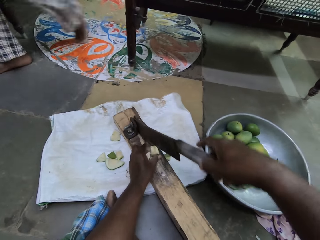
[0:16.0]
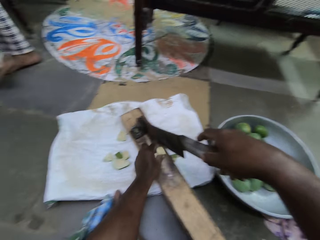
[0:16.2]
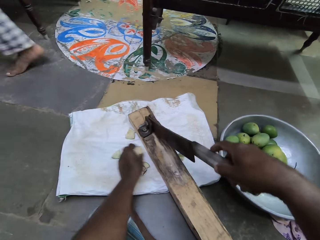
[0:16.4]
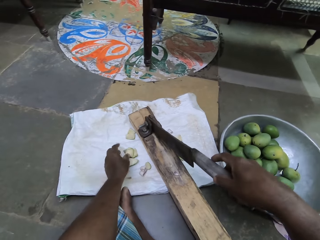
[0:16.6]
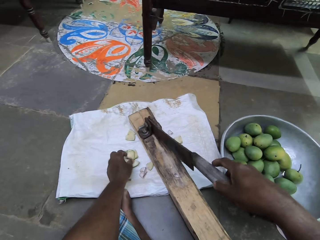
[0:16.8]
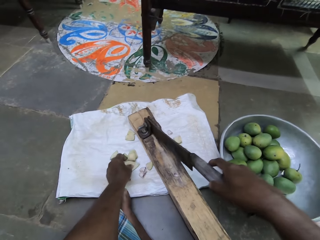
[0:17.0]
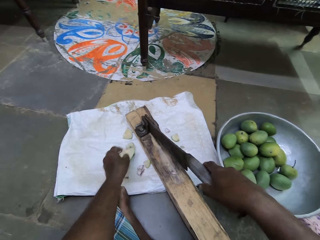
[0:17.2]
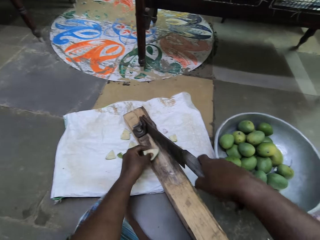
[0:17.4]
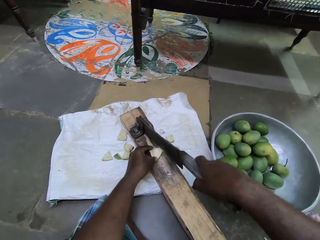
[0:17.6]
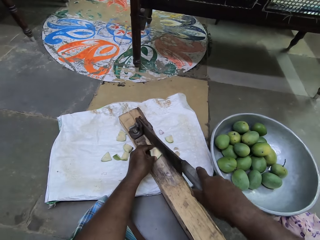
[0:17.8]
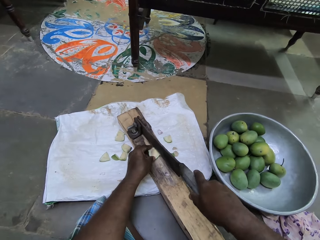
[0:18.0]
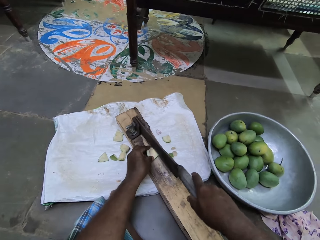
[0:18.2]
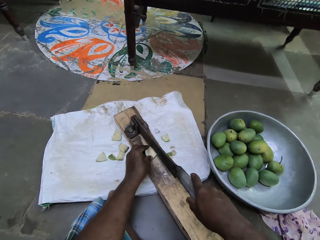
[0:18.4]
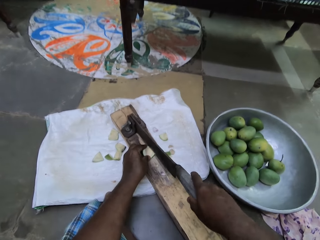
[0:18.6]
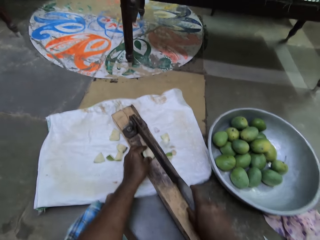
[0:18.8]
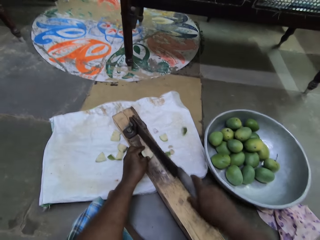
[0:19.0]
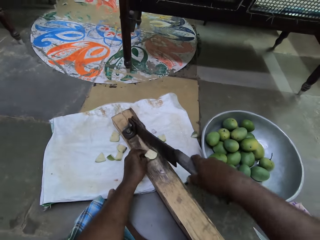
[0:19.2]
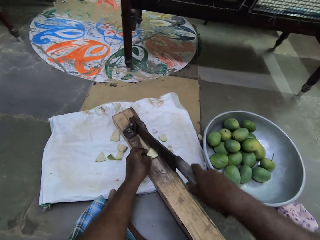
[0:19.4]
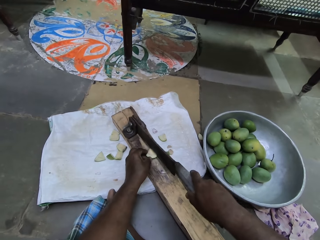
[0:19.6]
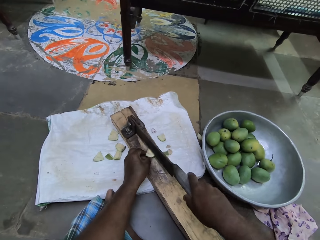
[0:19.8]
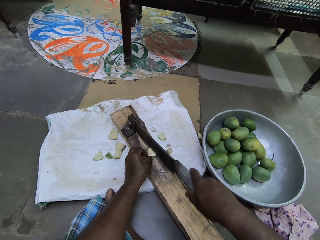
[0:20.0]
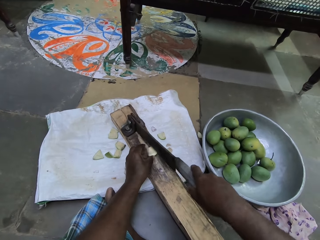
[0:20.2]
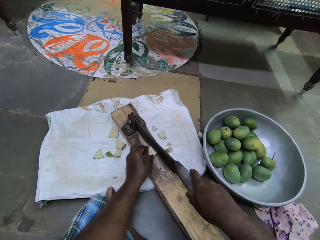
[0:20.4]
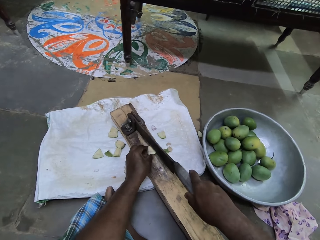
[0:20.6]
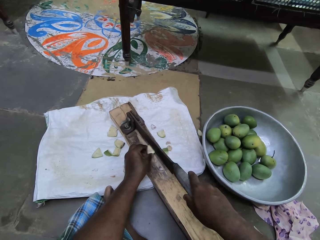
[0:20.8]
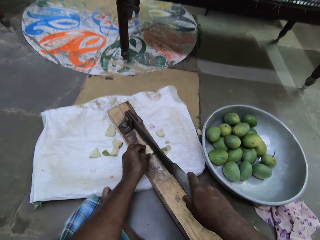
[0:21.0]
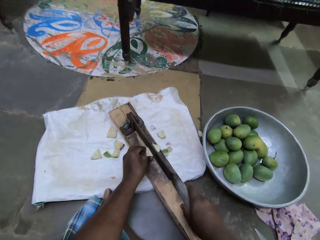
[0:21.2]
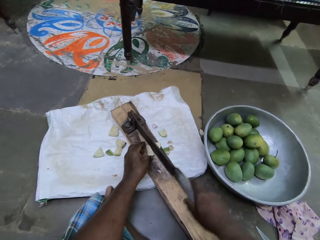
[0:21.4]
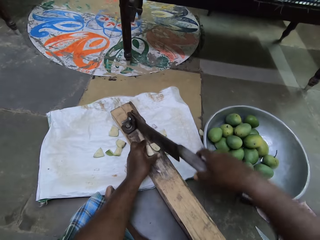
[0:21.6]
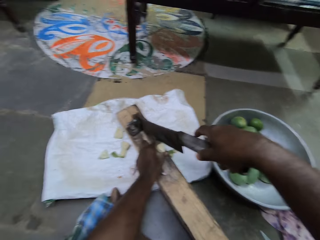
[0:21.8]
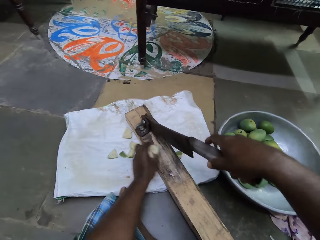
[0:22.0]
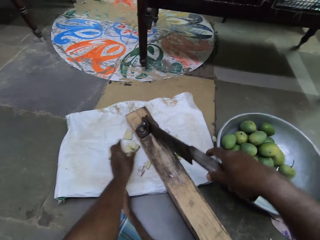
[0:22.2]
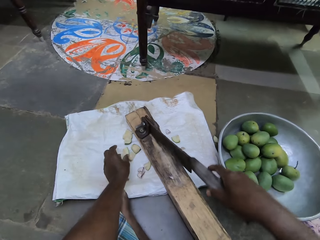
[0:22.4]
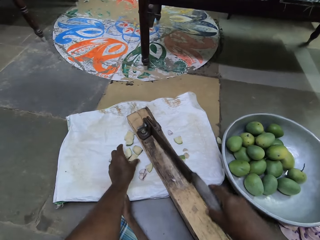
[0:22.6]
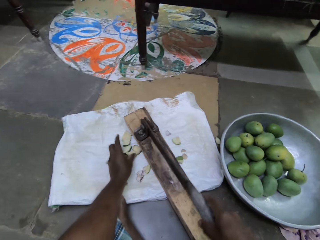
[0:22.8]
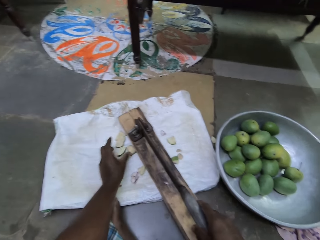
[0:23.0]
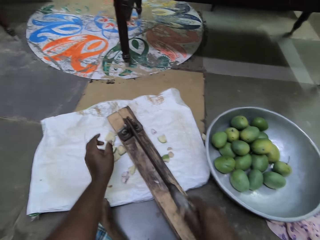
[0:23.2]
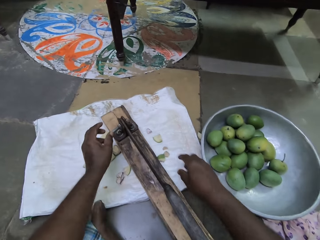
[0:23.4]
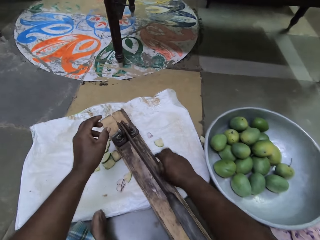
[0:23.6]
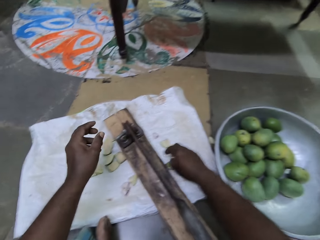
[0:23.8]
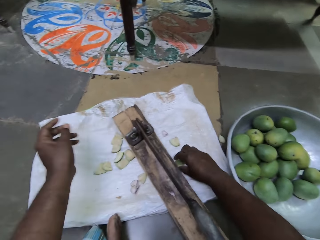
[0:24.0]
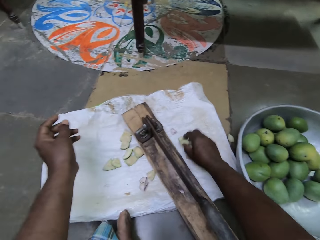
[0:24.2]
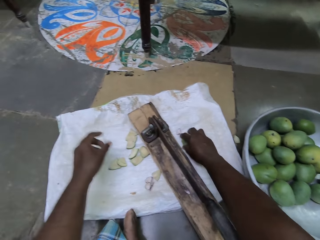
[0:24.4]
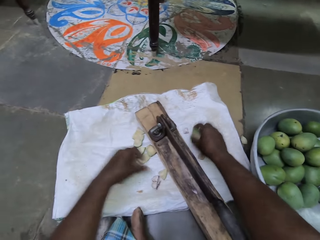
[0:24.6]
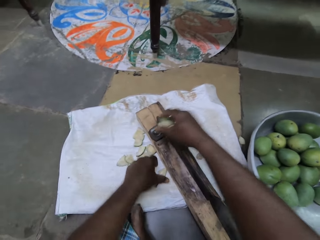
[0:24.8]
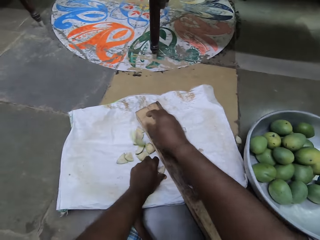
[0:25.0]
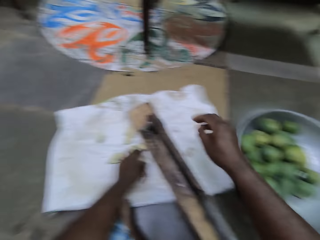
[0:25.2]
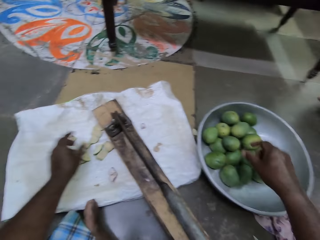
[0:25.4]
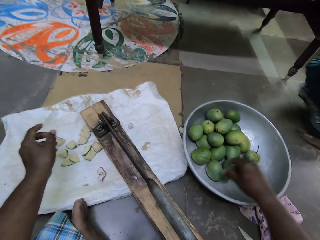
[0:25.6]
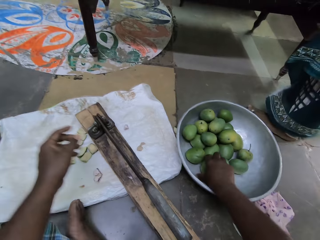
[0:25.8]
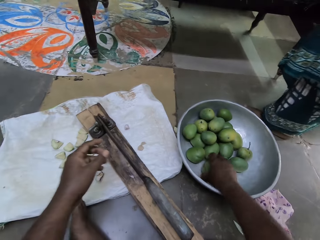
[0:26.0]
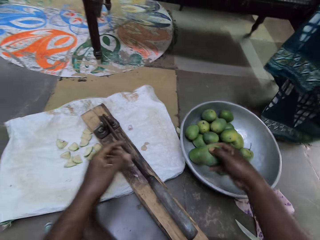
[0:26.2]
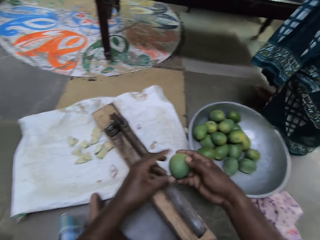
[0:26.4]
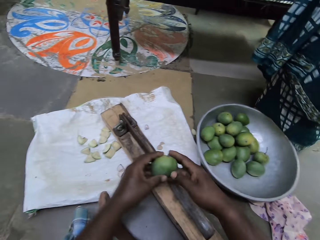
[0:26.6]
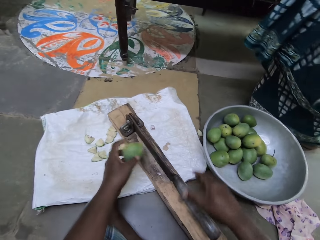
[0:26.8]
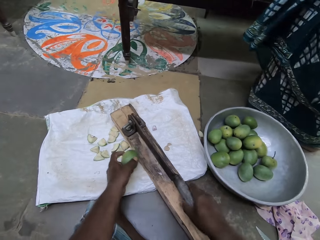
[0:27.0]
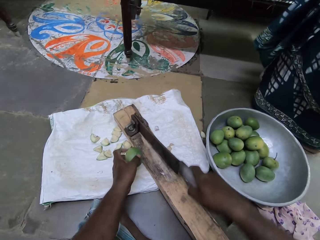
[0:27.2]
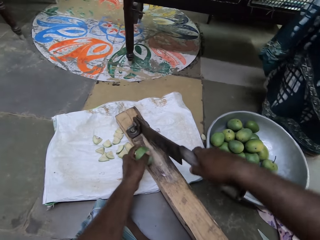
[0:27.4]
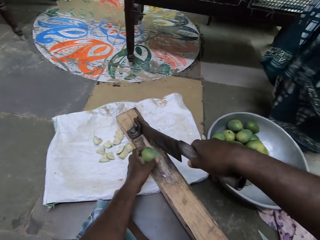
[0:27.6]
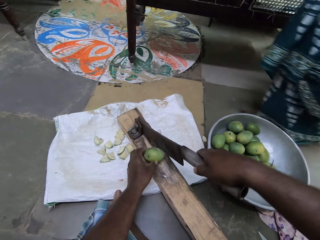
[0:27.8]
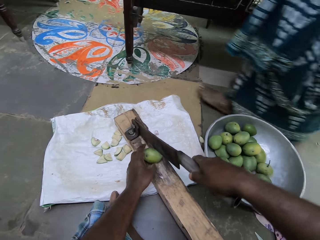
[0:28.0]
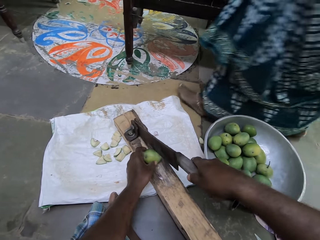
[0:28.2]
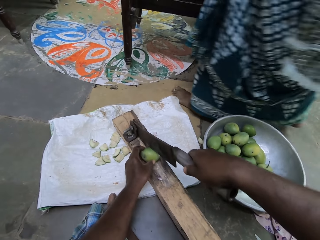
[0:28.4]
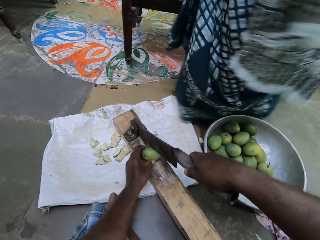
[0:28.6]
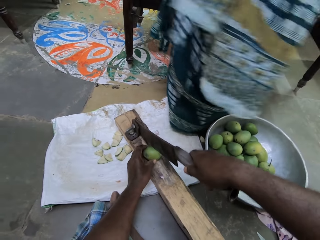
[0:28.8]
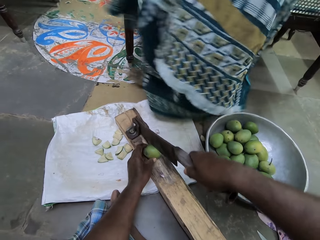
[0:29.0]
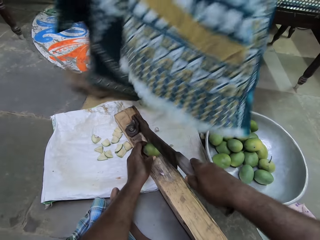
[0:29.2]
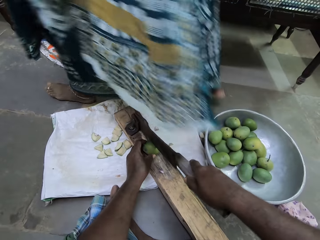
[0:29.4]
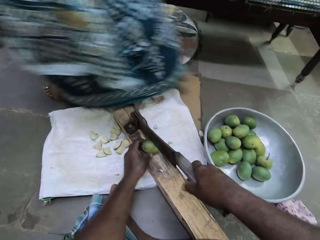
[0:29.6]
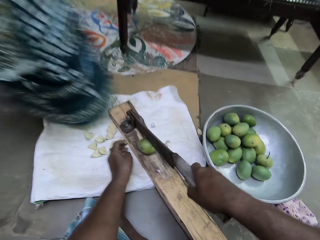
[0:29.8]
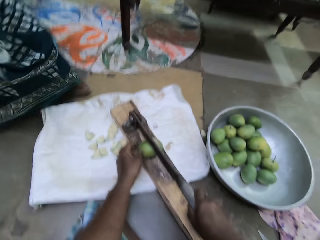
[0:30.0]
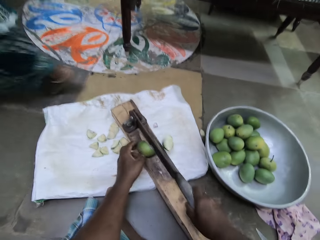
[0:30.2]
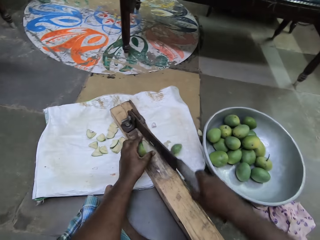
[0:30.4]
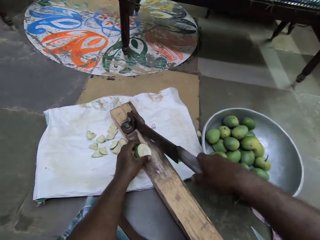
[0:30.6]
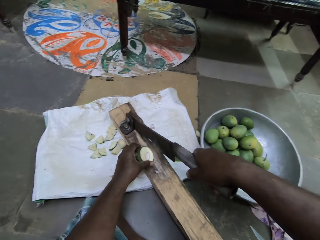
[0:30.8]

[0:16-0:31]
The camera wearer picks a cut mango with his left hand from the sack underneath the laminate floor cutter. He places the cut mango in his left hand on the base of the laminate floor cutter. He cuts the piece of mango with the laminate floor cutter in his right hand. He removes cut pieces of mangoes from the laminate floor cutter with his left hand. He assembles the fruit pieces. He moves the cut pieces on the sack underneath the laminate floor cutter with his right hand. A woman walks past the camera wearer. The camera wearer picks a mango from a bowl on the ground with his right hand. He passes the mango in his right hand to his left hand. He places his right hand on the laminate floor cutter. He places the mango in his left hand on the base of the laminate floor cutter. He cuts the mango with the laminate floor cutter in his right hand.

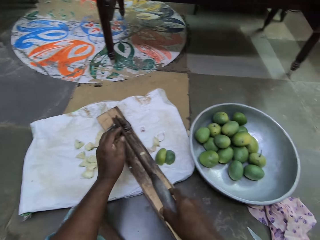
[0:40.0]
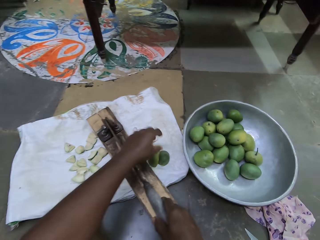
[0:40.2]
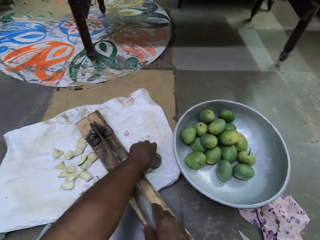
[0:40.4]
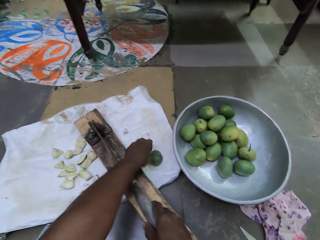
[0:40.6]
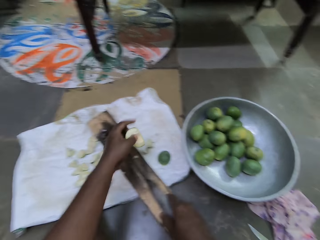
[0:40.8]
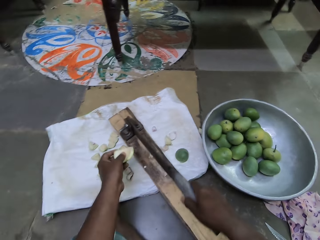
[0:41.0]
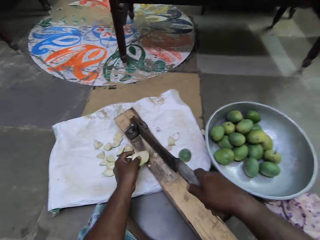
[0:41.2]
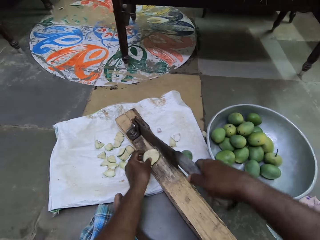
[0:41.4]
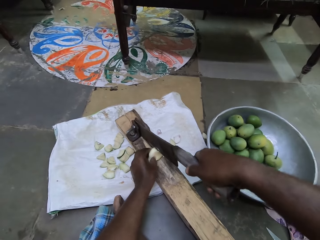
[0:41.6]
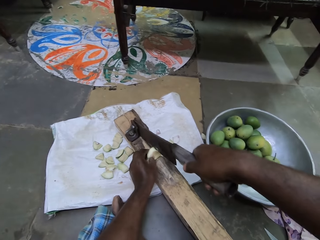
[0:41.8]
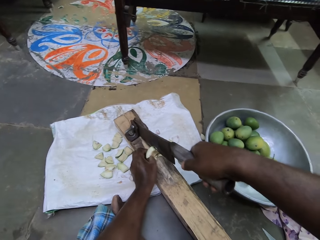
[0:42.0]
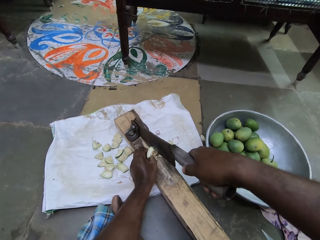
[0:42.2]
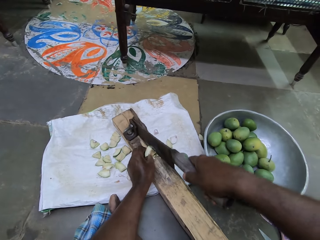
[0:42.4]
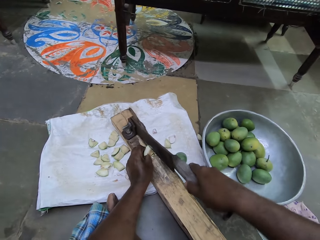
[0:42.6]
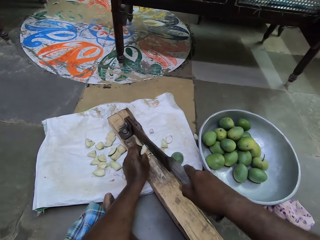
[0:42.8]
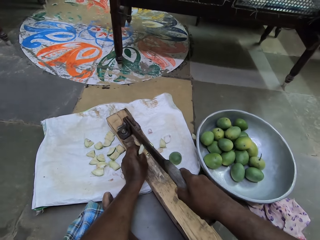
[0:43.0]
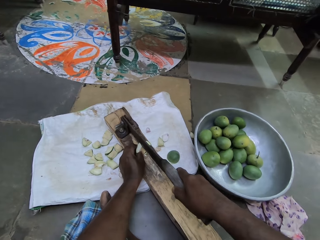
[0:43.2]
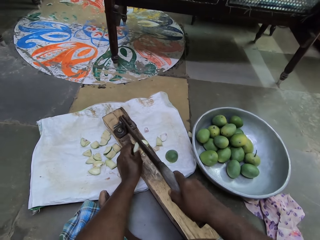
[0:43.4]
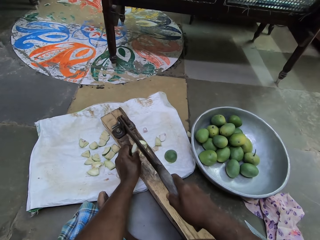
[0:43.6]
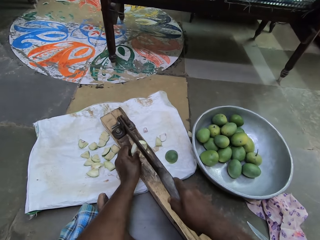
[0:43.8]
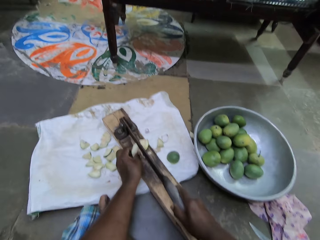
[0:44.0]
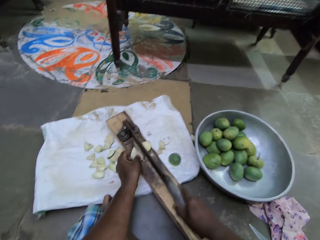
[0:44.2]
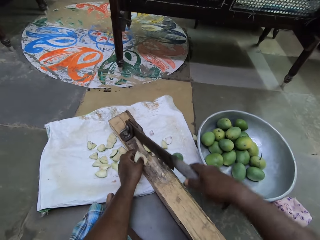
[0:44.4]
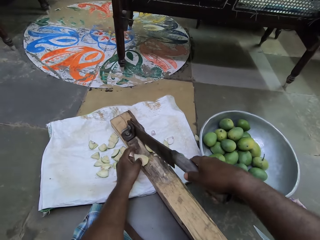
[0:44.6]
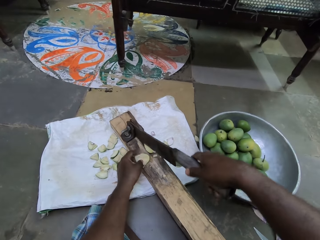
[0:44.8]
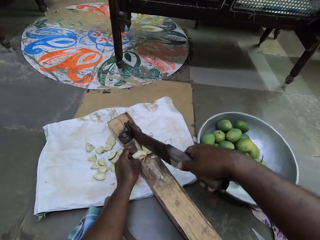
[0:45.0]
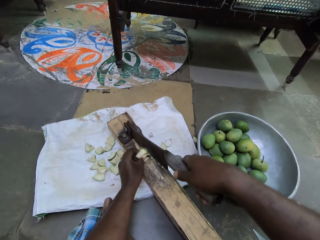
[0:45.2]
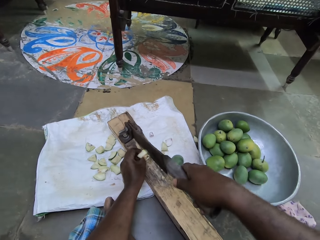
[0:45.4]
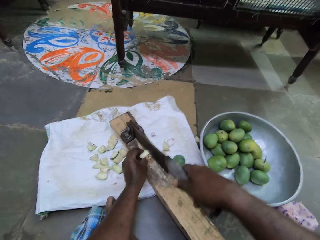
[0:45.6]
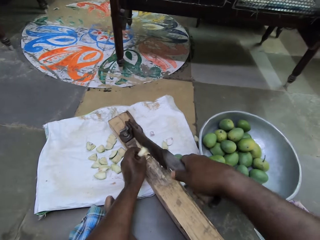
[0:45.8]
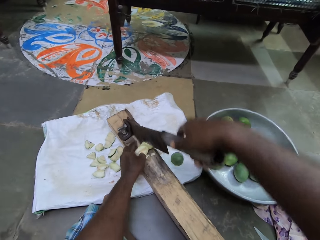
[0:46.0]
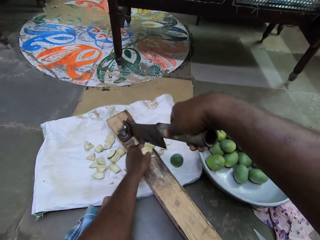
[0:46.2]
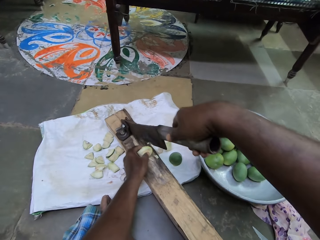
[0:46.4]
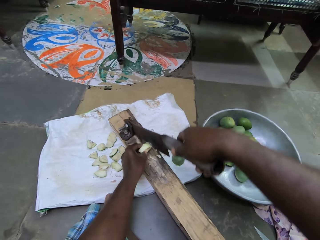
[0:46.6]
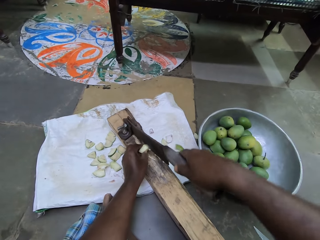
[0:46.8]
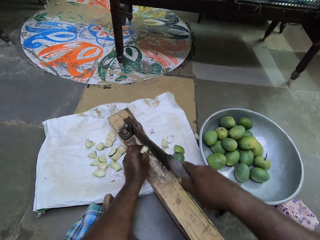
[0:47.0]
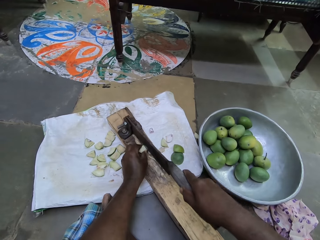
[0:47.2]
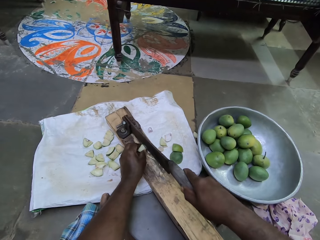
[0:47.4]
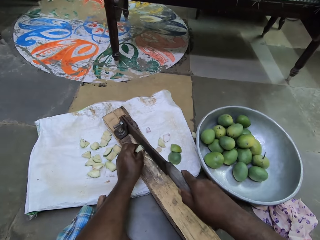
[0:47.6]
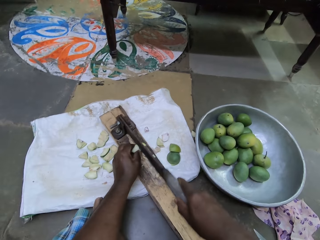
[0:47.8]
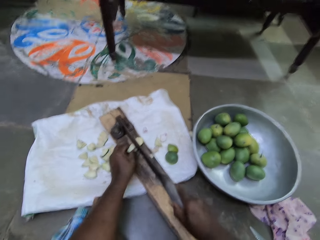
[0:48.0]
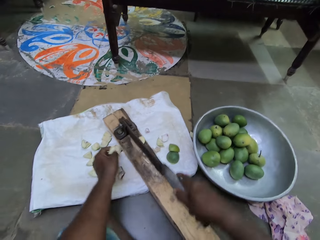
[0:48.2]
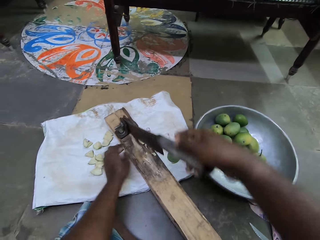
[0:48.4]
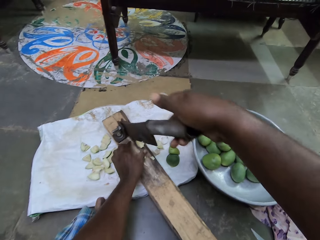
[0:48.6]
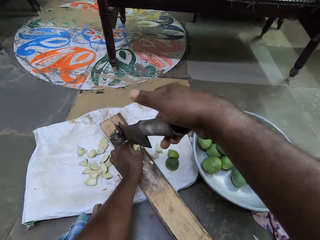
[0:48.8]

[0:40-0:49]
The camera wearer picks a cut mango with his left hand from the sack underneath the laminate floor cutter. He places the cut mango in his left hand on the base of the laminate floor cutter. He cuts the piece of mango with the laminate floor cutter in his right hand.
